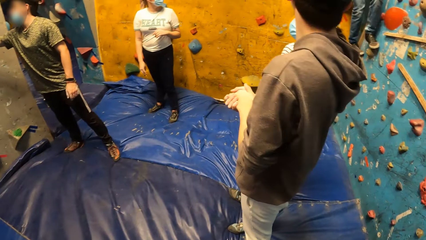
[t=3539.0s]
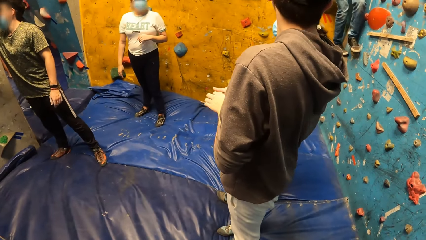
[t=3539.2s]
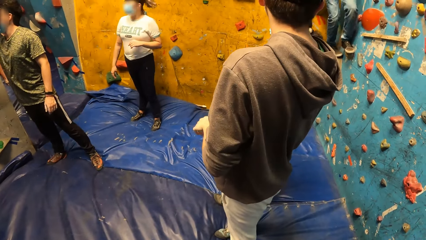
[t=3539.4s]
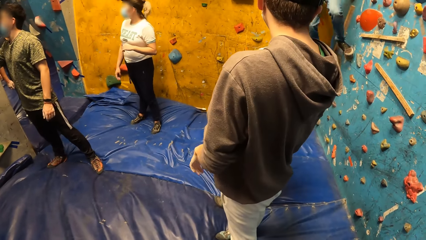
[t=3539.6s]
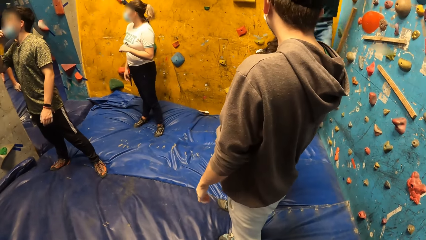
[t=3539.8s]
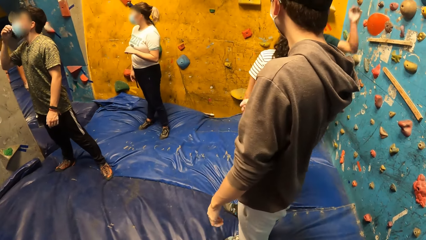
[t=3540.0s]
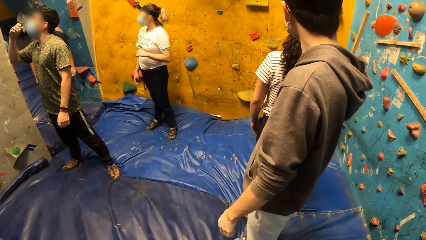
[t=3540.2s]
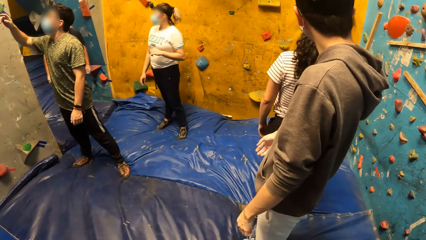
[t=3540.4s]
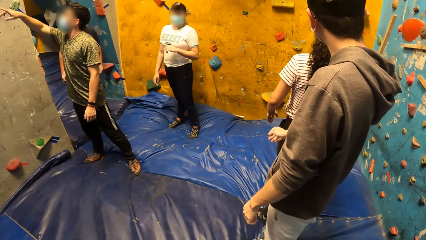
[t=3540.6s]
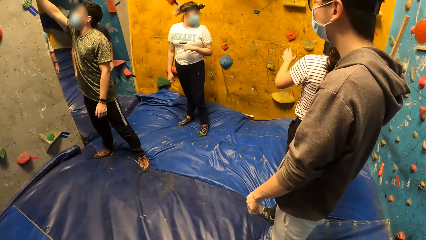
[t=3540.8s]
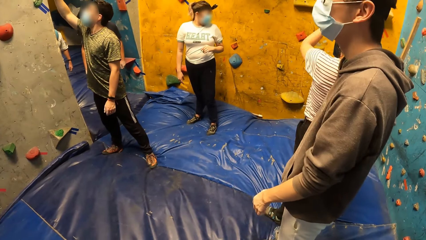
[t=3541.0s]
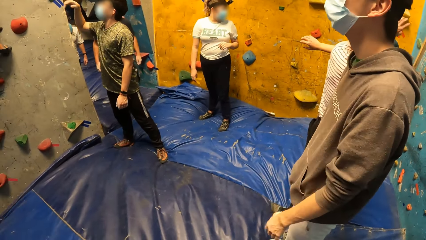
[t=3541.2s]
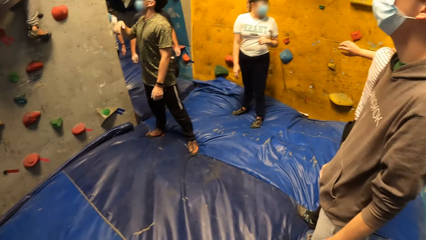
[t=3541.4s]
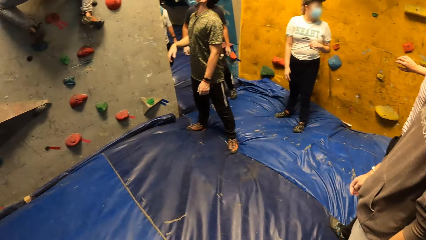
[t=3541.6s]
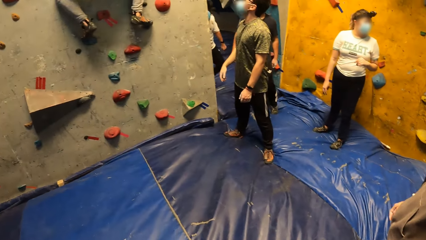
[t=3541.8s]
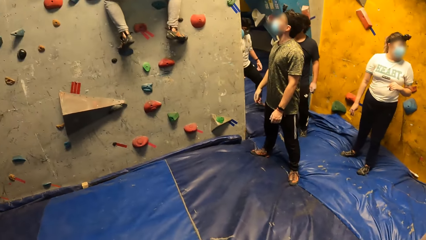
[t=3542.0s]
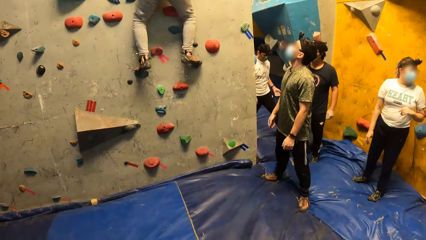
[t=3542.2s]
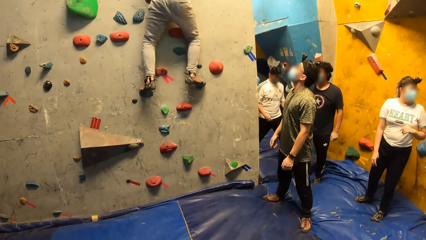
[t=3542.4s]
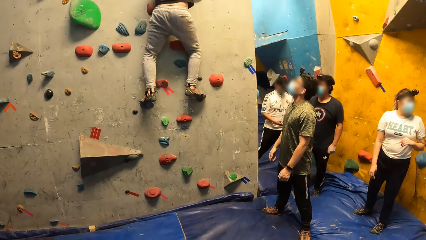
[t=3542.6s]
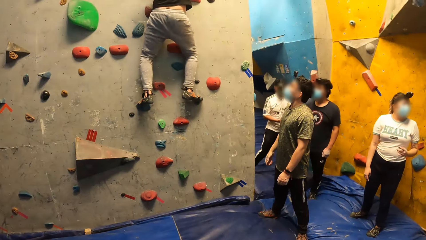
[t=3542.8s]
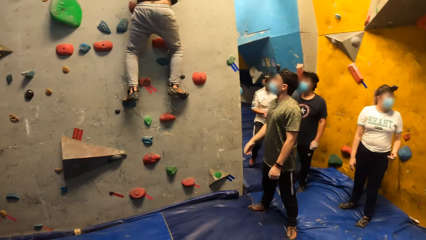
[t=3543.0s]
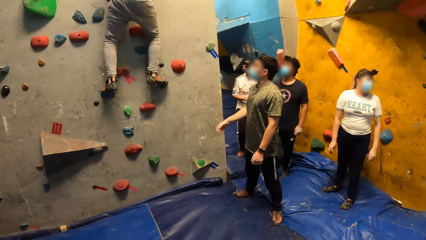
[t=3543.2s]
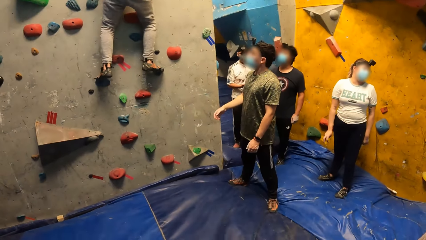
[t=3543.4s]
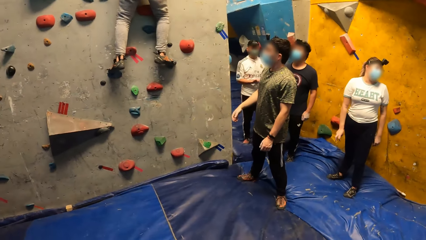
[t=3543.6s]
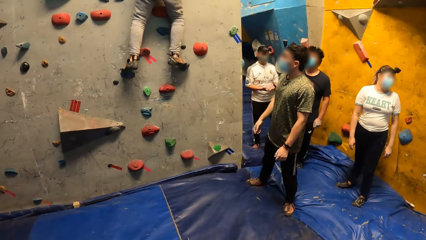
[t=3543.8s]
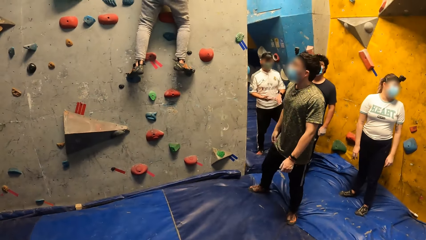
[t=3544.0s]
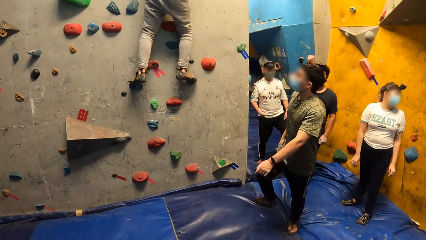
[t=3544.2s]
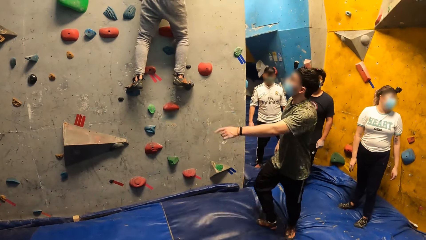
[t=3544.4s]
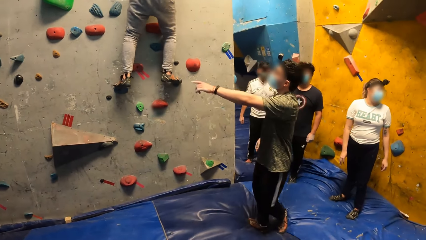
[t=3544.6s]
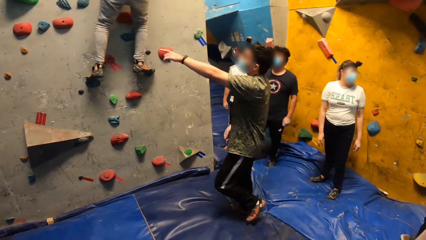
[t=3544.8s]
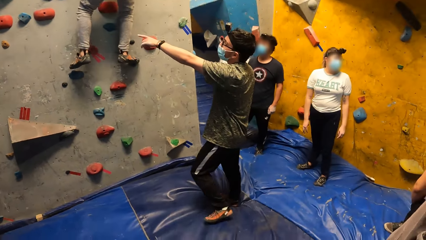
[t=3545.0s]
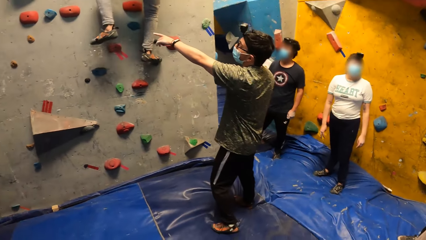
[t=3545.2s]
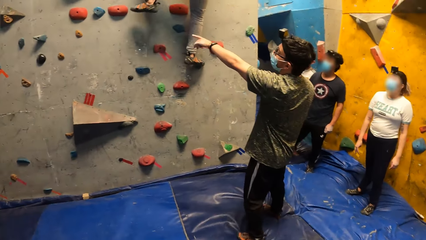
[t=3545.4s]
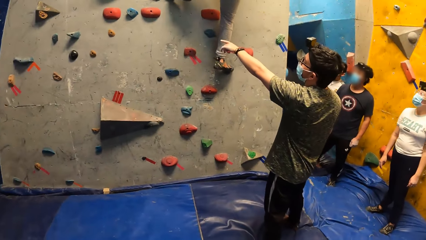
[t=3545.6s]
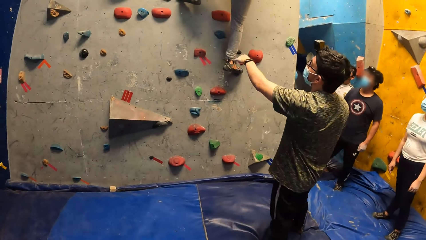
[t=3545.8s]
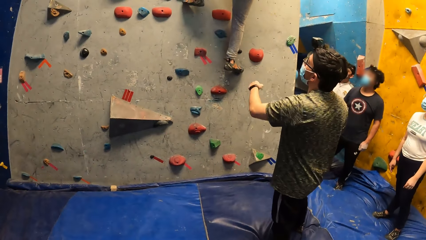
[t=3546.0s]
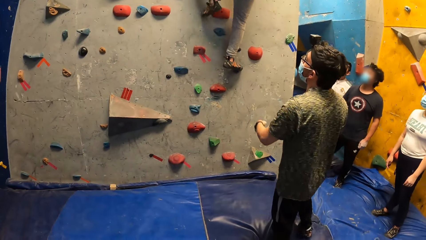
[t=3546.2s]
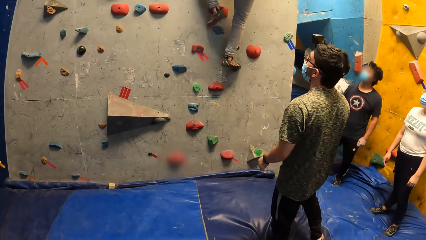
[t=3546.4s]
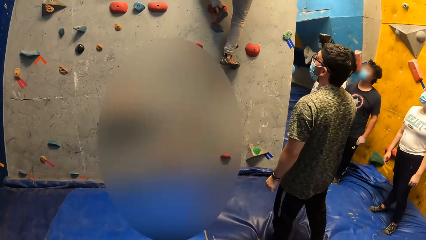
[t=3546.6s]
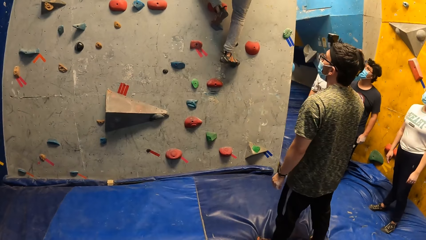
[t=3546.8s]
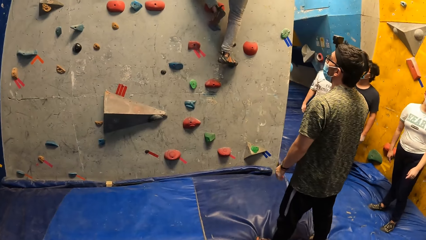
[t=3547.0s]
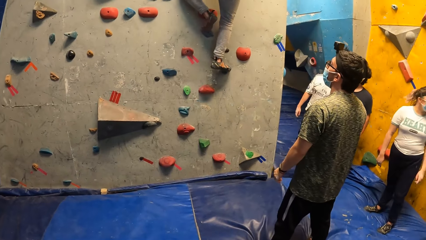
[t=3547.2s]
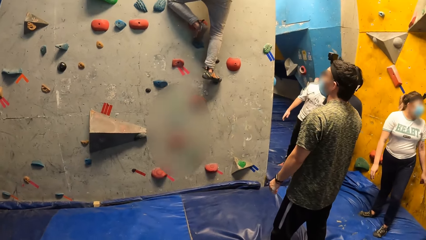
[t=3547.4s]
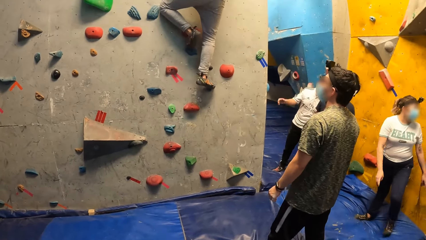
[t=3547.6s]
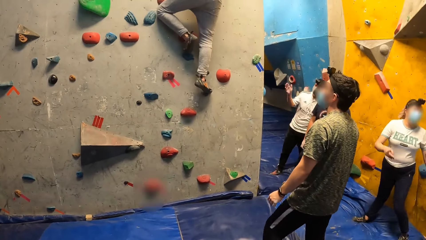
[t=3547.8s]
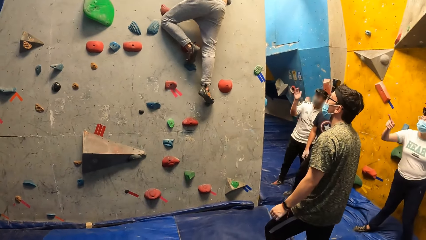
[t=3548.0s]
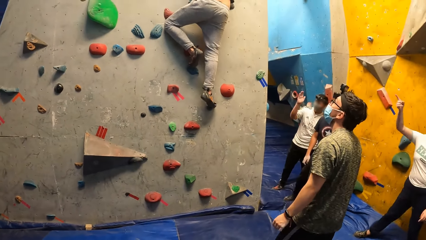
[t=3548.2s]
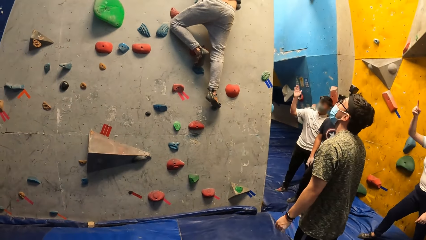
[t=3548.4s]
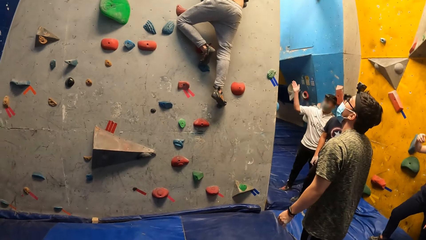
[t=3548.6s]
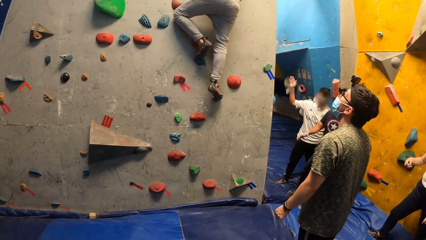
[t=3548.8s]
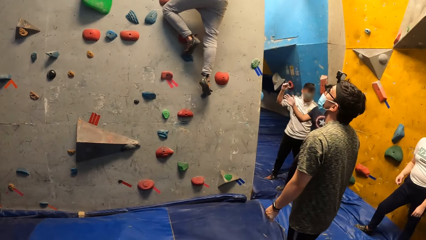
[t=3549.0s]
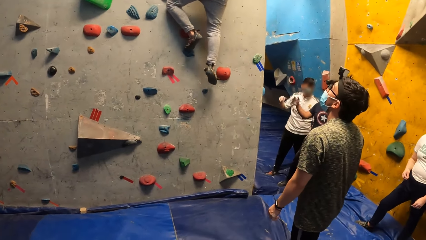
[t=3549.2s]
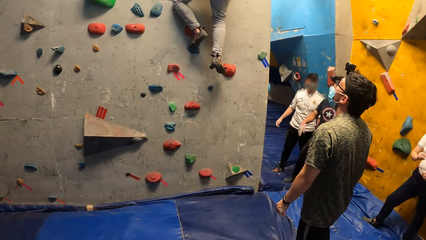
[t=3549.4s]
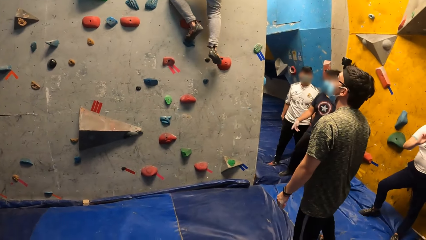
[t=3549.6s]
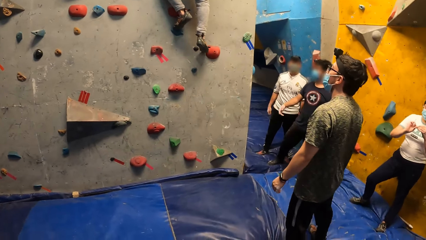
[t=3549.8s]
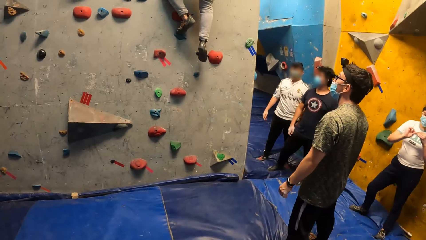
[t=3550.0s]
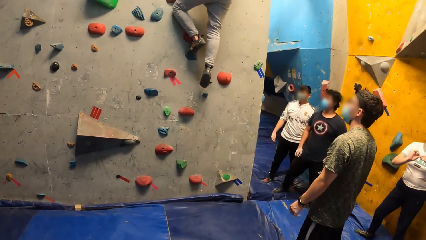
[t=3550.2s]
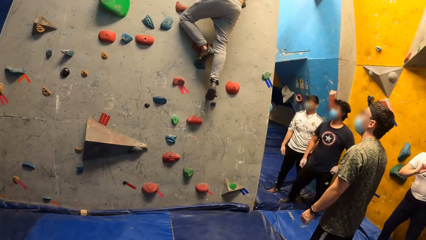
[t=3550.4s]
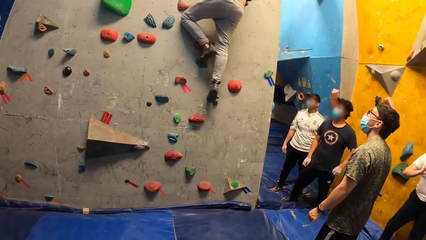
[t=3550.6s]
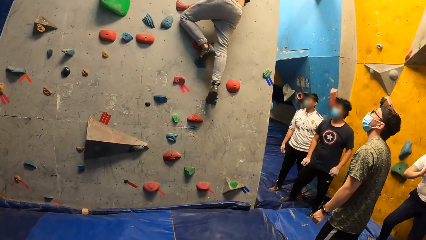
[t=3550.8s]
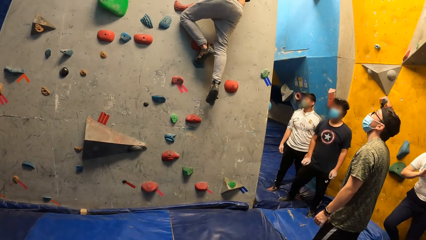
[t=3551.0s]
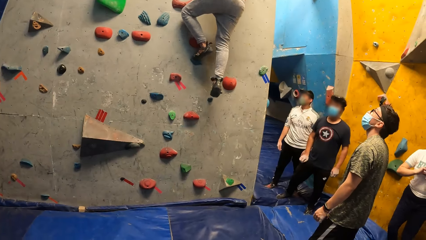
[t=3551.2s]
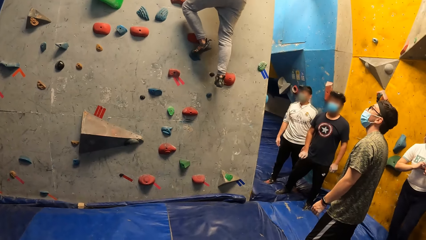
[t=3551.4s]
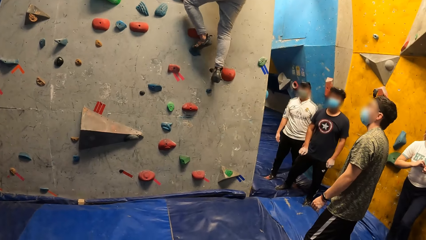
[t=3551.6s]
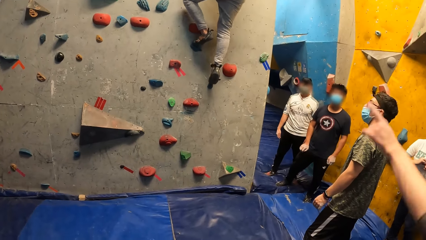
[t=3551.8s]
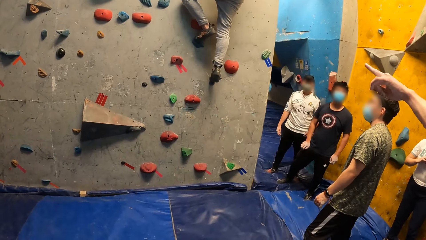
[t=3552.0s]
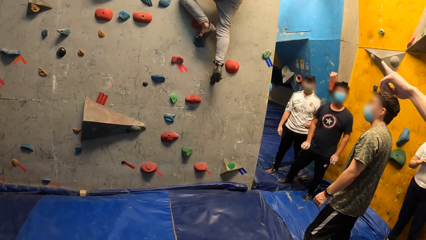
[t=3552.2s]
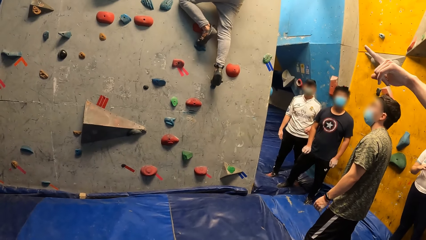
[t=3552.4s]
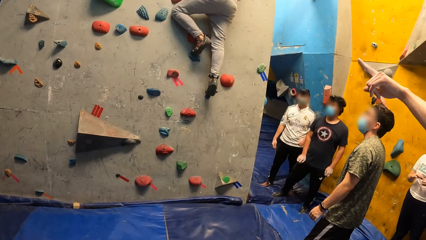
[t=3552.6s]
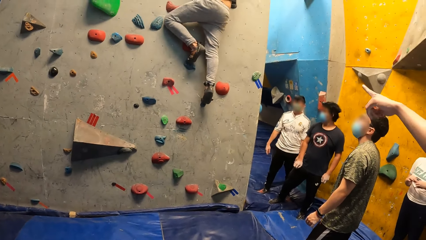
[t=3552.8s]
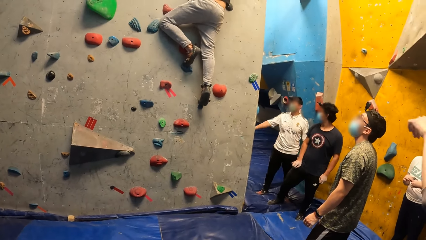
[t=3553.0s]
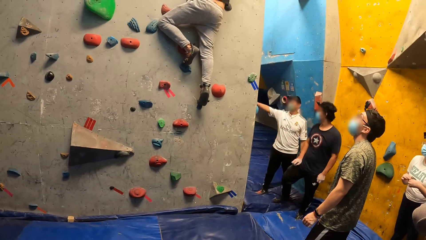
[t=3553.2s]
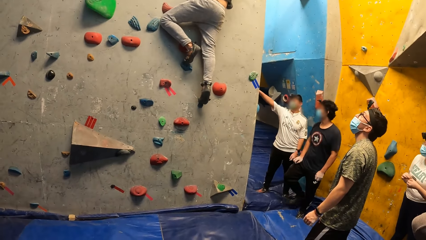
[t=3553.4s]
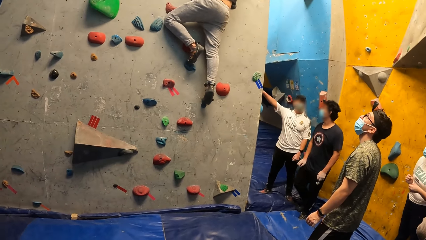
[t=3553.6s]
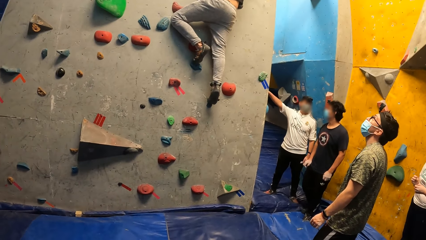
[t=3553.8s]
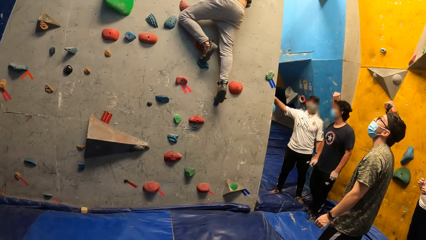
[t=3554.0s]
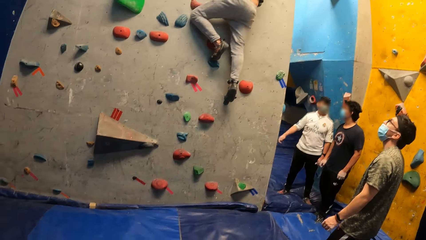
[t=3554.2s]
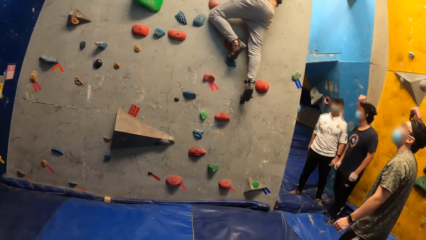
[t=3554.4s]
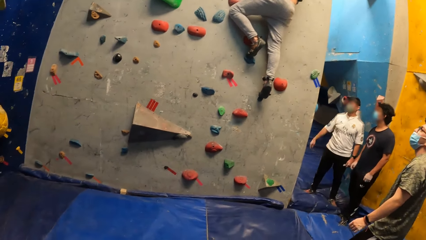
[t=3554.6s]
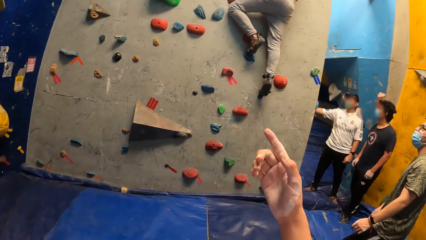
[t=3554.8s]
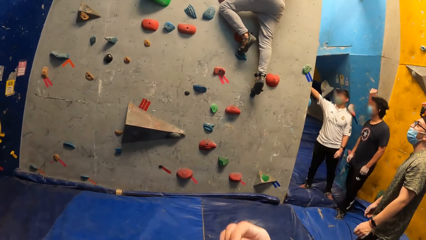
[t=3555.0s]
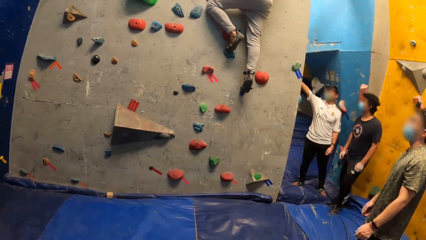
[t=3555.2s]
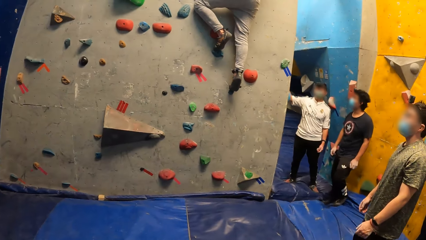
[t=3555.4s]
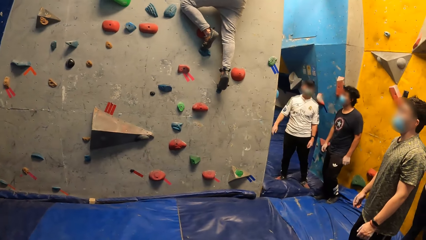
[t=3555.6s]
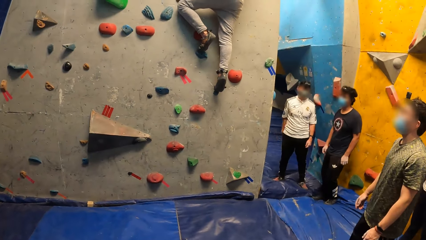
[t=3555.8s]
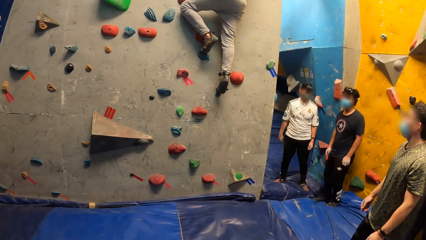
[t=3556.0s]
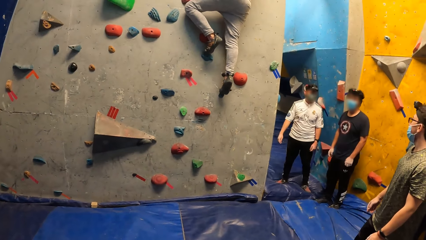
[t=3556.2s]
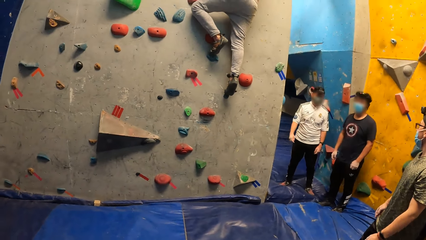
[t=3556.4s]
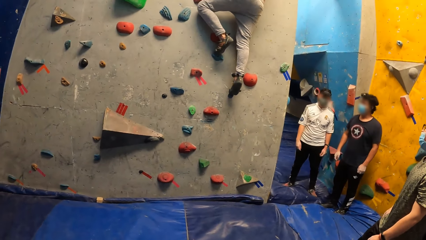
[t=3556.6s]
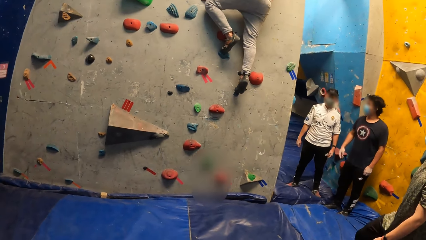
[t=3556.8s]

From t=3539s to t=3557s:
A man dialogues with a lady. Another man points at a third man. The camera wearer takes a video in the rock climbing wall. The second man points at the third man.
